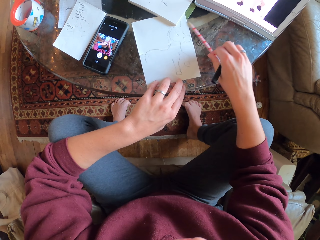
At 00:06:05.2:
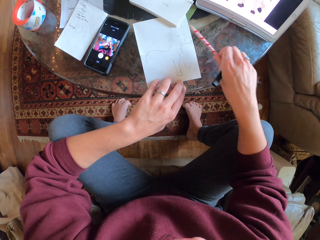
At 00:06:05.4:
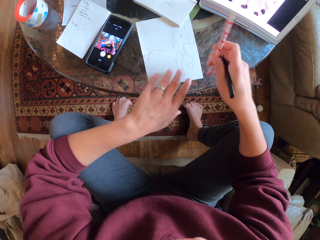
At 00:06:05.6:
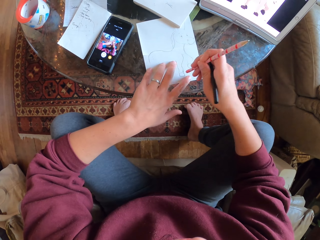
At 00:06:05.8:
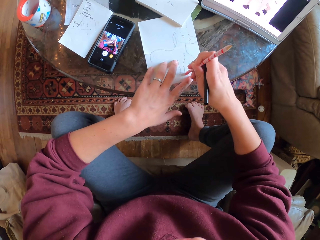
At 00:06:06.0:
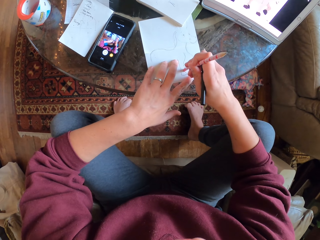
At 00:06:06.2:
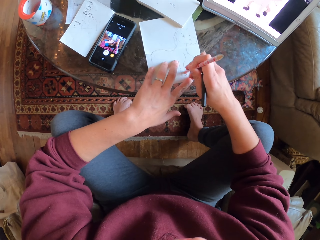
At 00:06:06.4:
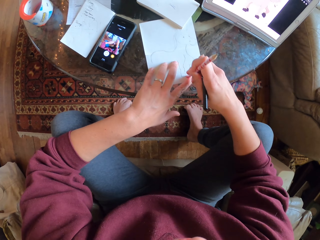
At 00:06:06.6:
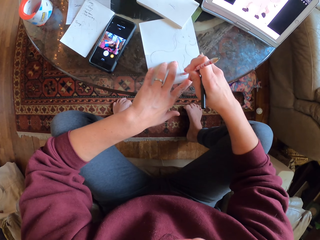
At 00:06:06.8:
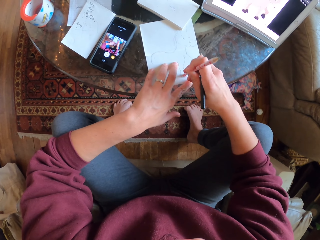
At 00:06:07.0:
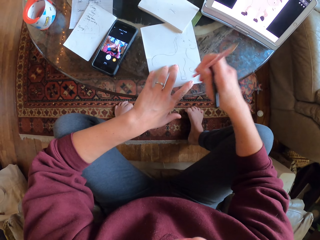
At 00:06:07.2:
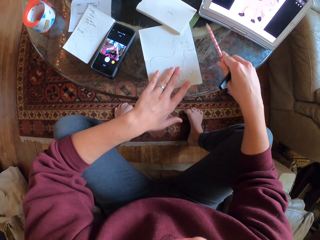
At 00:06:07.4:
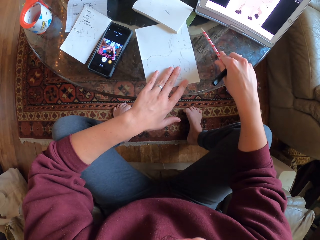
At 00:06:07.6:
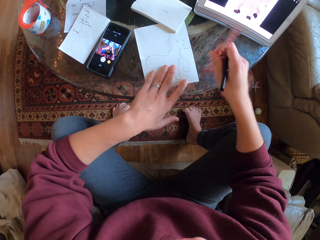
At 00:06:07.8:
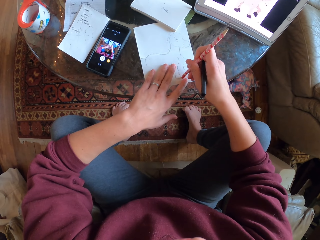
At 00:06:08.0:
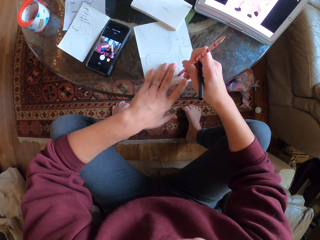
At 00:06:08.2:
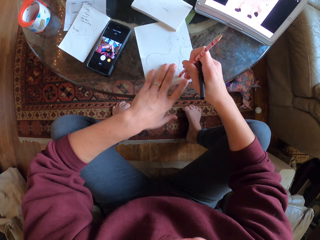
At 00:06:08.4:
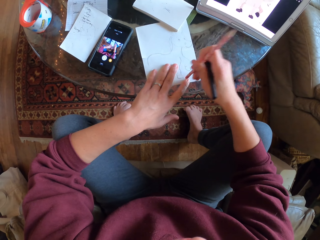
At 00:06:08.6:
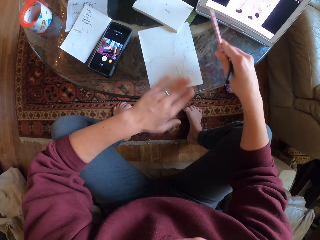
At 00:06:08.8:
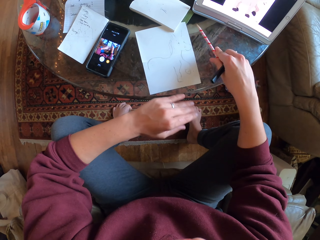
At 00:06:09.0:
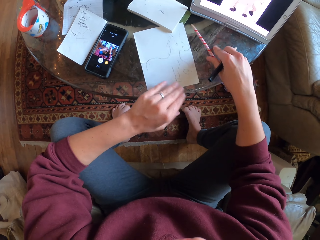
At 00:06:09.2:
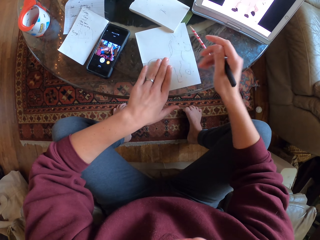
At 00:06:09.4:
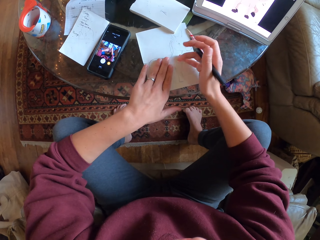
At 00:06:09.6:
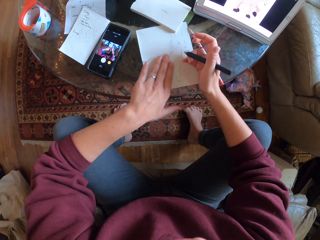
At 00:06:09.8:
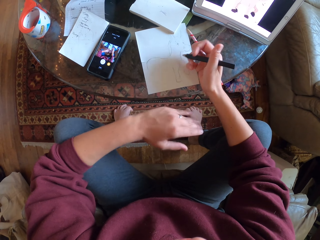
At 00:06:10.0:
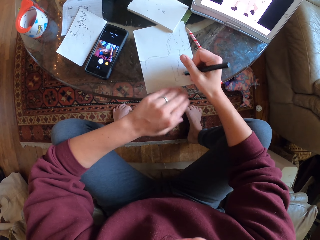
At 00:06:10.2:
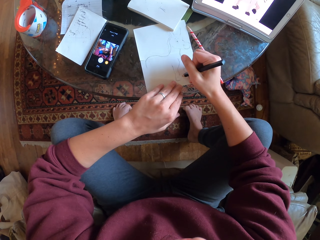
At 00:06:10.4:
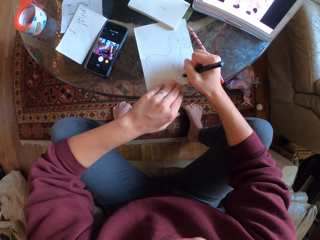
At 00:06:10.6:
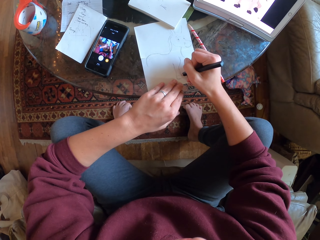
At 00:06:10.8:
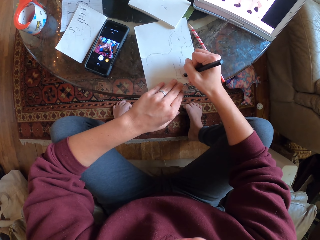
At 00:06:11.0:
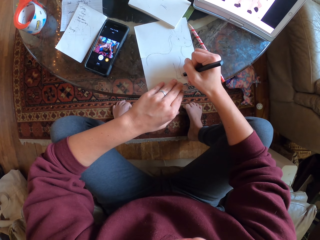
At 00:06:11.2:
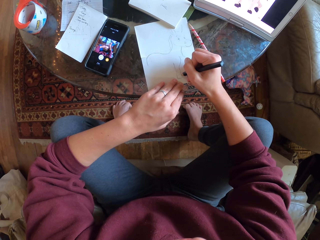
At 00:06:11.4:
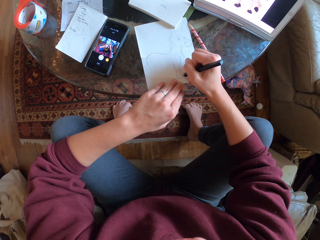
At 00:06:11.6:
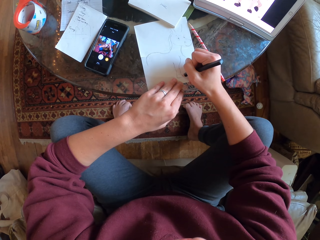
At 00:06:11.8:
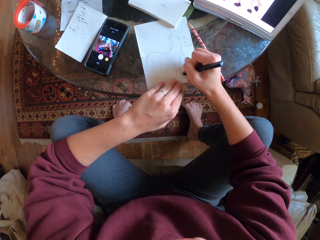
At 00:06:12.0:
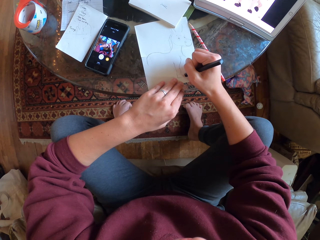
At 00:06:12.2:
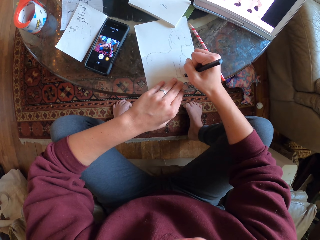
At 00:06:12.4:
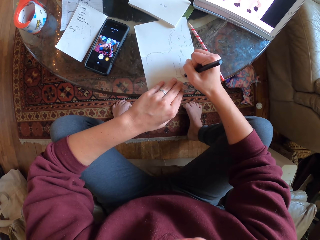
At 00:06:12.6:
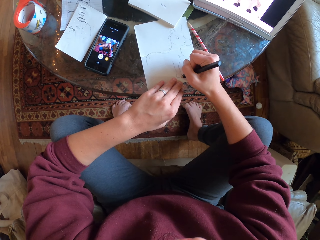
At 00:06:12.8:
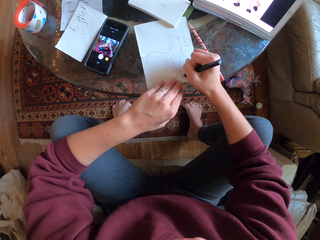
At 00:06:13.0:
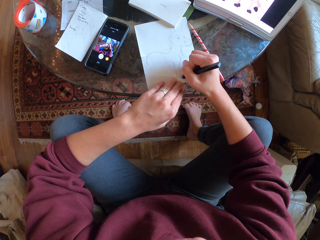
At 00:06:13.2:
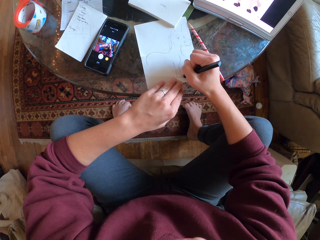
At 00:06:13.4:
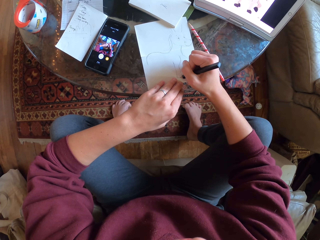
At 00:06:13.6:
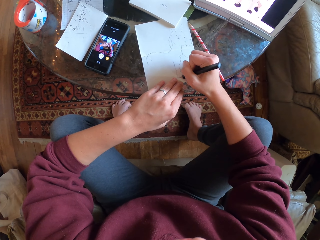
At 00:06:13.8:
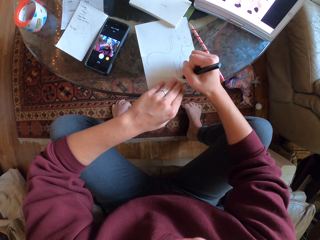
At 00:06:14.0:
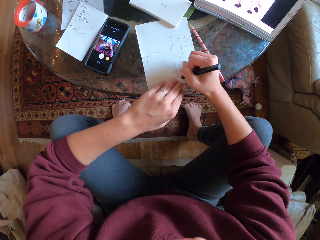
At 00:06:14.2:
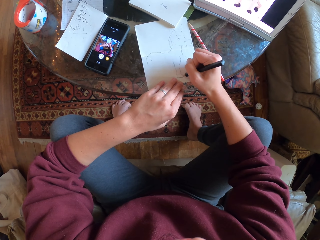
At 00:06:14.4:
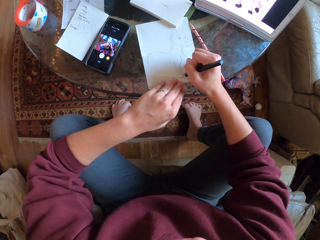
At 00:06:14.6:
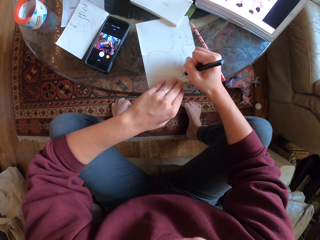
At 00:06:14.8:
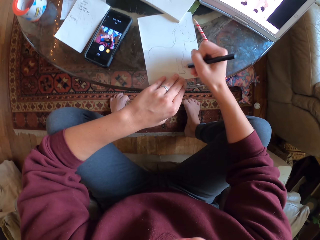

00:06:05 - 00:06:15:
The camera wearer picks a pencil on the table. They erase the drawing with a rubber. They place the pencil on the table. They erase the drawing with the rubber. They wipe the drawing paper with a hand. They place the pencil on the table. They draw on a piece of paper.

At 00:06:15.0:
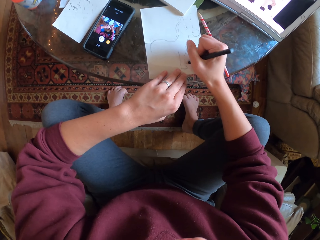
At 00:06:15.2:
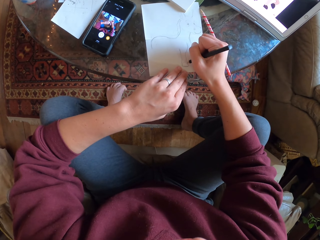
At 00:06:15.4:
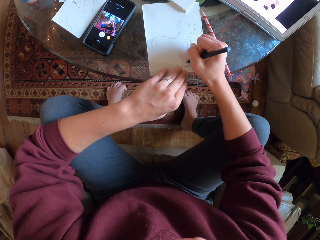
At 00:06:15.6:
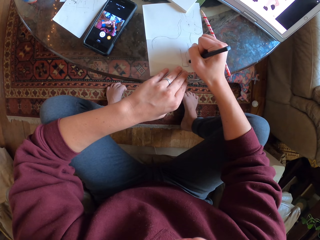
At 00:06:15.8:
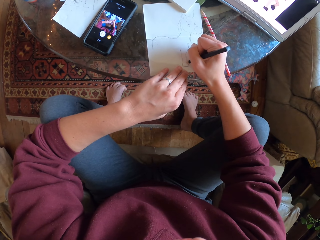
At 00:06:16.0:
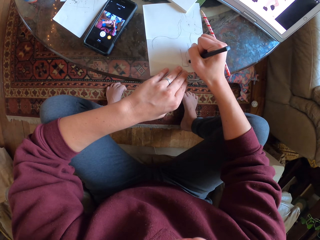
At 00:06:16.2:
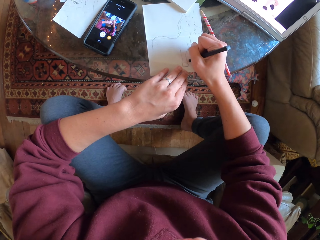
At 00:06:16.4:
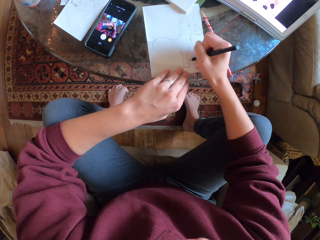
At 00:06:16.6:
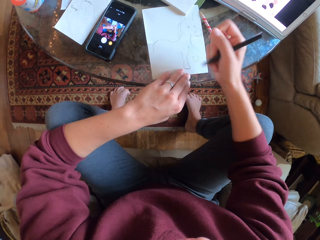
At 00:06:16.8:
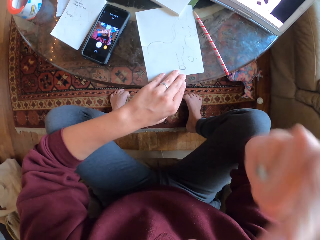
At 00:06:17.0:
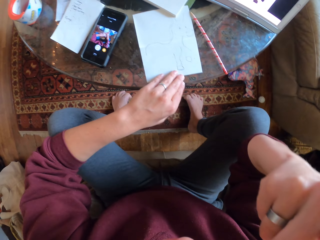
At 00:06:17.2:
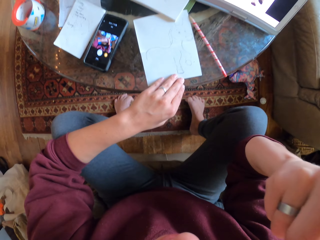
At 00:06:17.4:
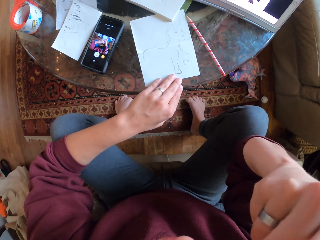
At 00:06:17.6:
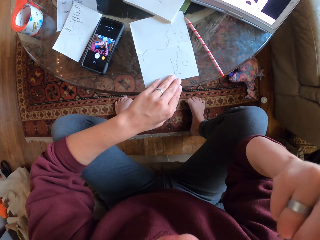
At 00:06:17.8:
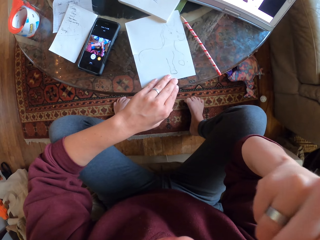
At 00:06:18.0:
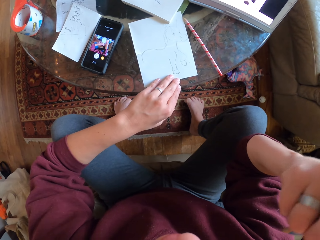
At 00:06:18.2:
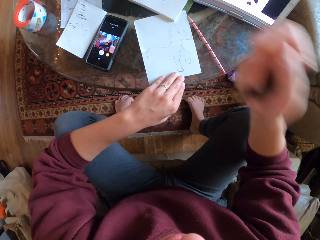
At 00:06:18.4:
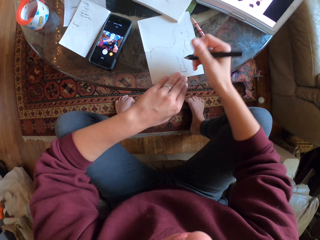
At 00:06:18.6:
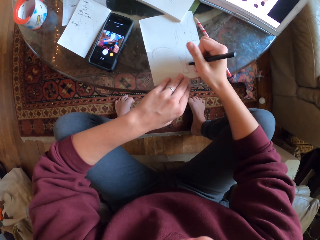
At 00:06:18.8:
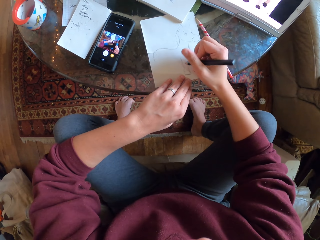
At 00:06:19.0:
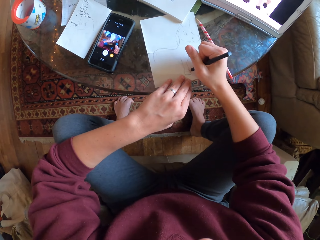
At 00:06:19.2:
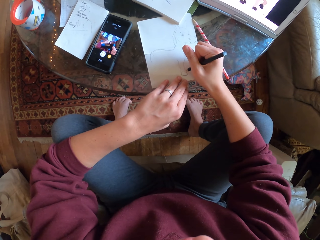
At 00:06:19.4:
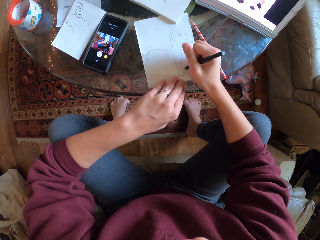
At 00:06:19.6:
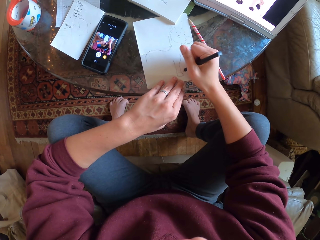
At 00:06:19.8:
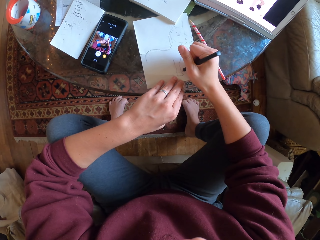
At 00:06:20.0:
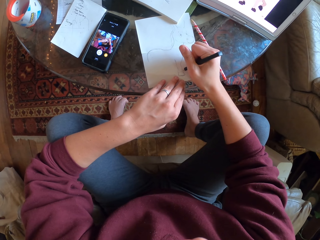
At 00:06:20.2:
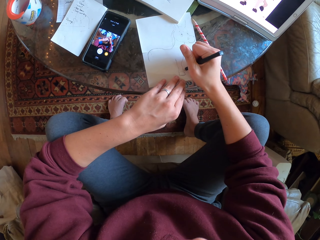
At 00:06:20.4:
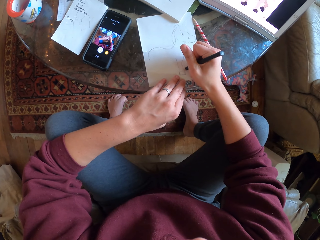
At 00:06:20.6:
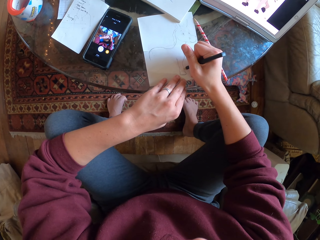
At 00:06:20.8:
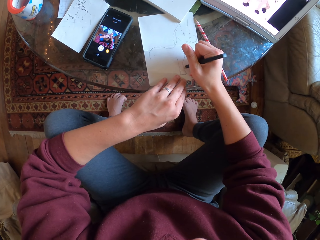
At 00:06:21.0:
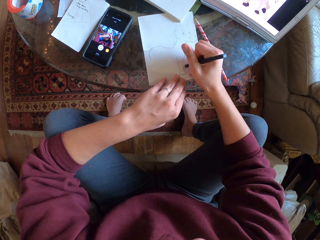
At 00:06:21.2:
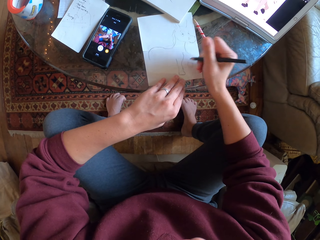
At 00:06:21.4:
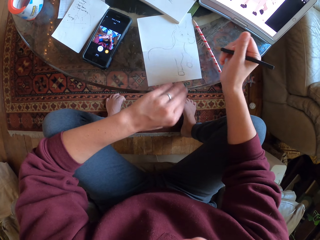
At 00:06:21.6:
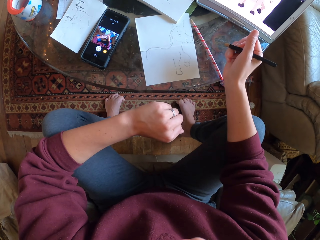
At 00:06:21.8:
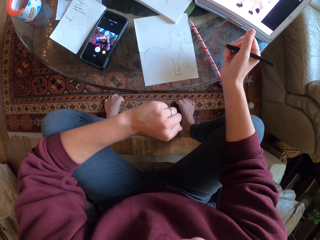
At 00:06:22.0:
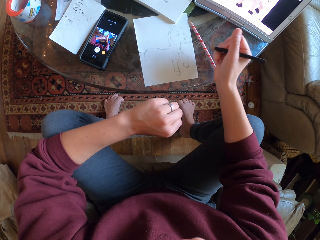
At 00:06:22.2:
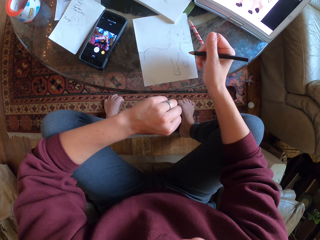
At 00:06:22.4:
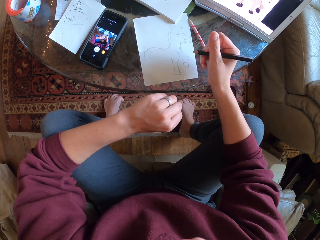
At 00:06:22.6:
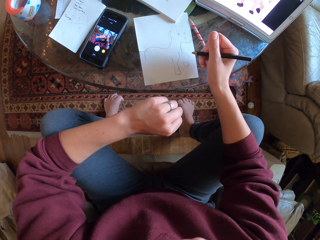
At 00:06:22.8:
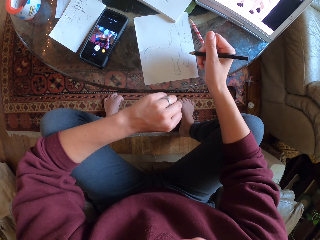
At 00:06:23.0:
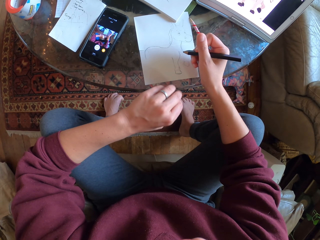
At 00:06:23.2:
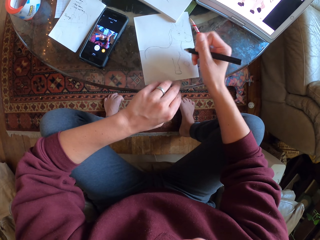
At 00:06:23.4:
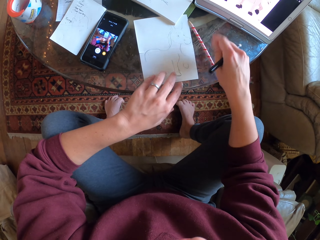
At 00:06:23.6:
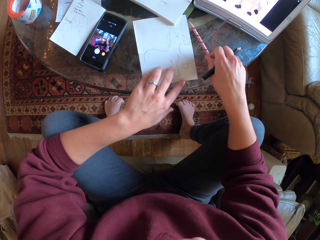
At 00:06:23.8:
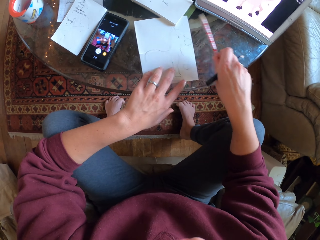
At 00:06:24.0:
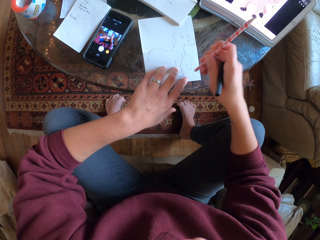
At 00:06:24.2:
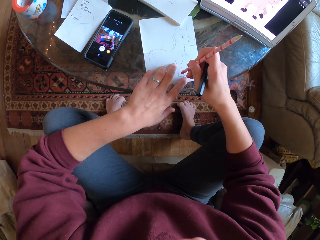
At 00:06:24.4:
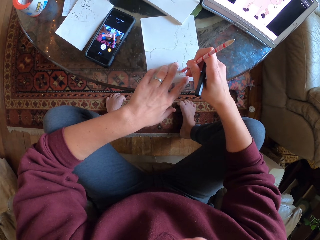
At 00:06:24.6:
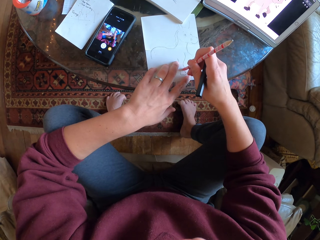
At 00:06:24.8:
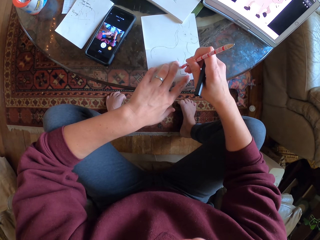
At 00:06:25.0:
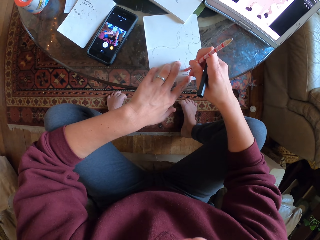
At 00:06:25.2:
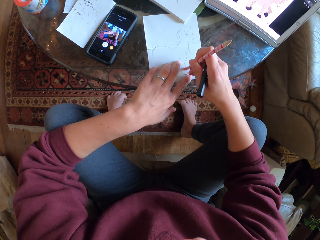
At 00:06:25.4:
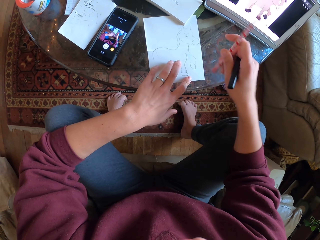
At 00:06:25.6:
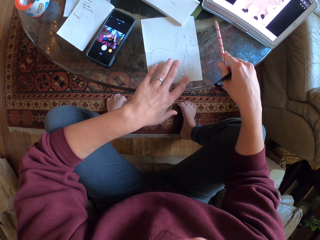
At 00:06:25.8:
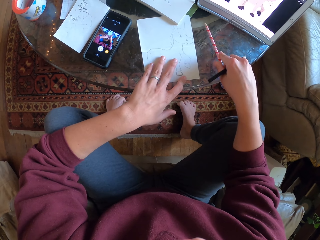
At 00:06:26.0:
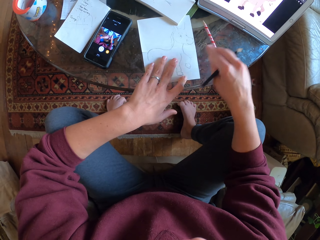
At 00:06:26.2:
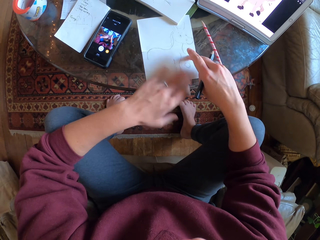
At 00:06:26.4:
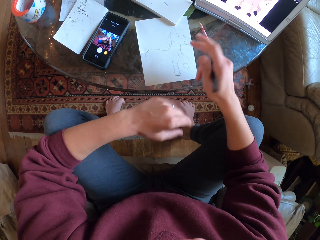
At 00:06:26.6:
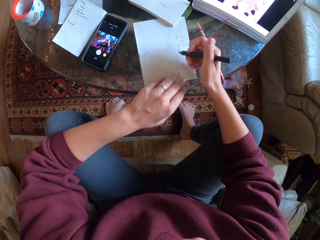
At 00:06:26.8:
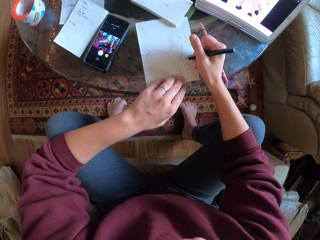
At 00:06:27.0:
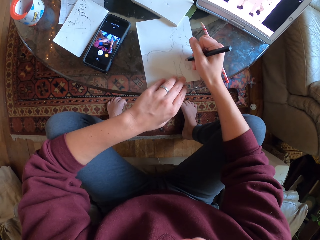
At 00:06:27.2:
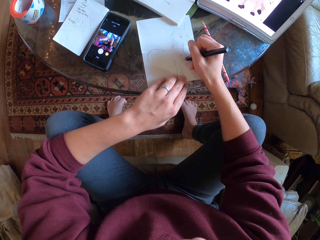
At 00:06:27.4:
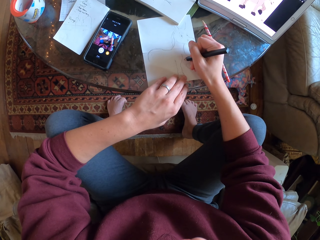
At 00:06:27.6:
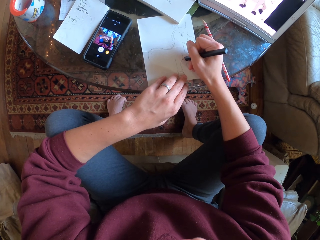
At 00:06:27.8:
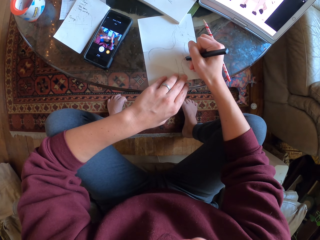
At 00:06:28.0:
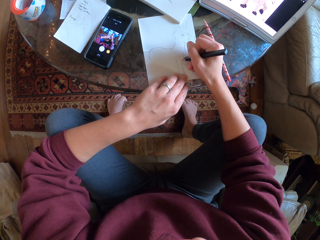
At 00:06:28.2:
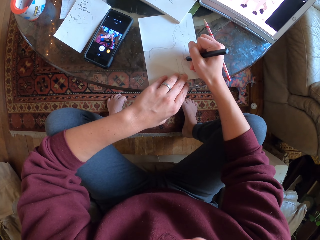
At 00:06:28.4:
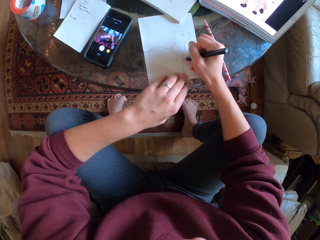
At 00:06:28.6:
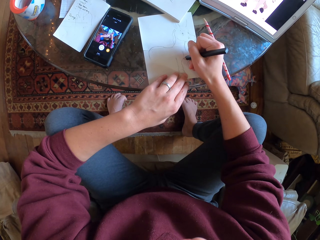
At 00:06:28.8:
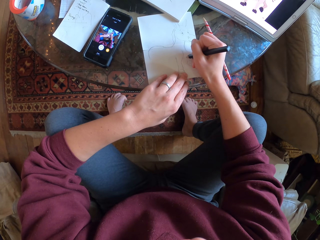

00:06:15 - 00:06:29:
The camera wearer scratches his face with his drawing pencil. He draws on a piece of paper. He folds his fist. He stares at the drawing. He picks the pencil on the table. He erases the drawing with a rubber. He places the pencil on the table. He wipes the drawing paper with his hand.
